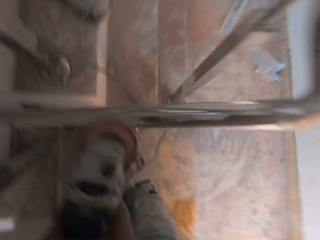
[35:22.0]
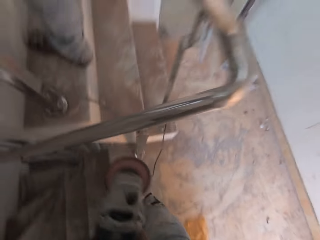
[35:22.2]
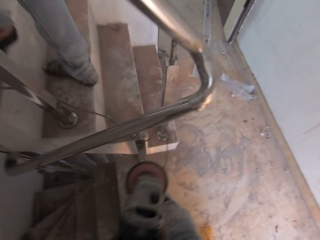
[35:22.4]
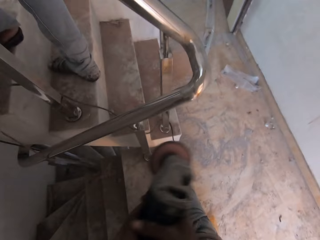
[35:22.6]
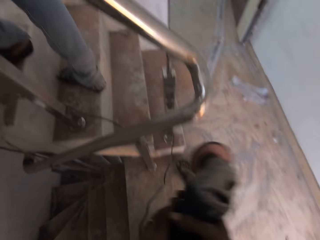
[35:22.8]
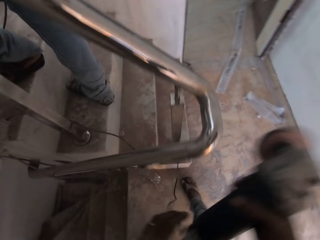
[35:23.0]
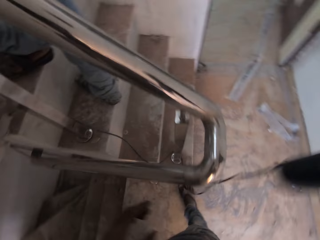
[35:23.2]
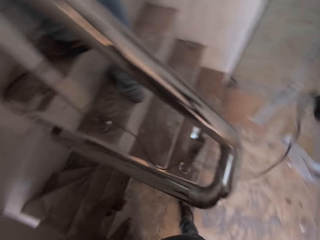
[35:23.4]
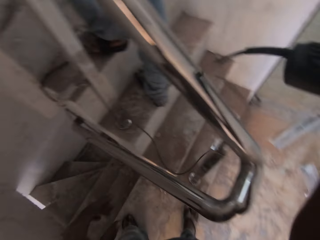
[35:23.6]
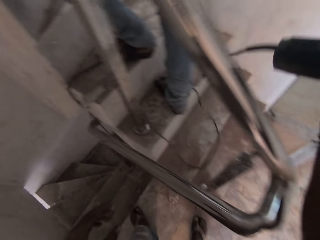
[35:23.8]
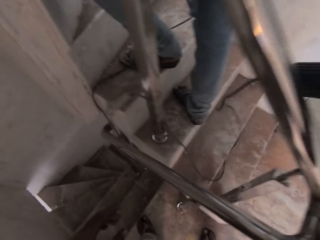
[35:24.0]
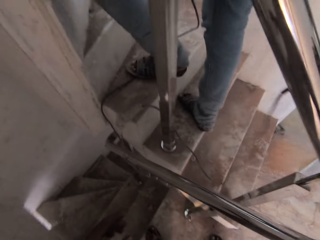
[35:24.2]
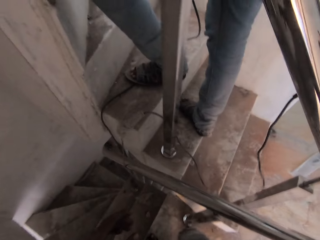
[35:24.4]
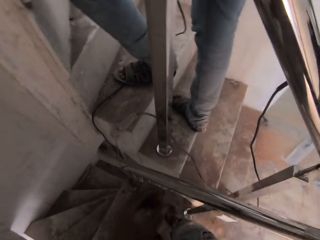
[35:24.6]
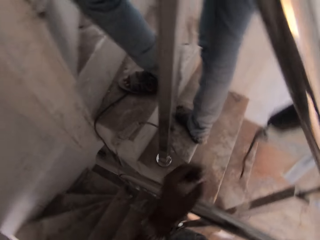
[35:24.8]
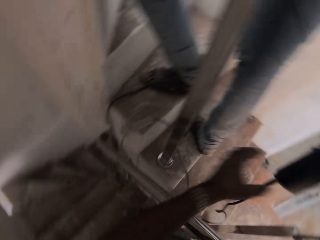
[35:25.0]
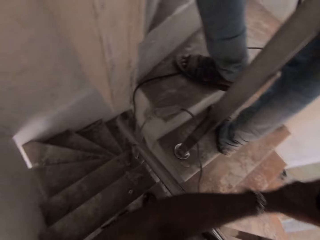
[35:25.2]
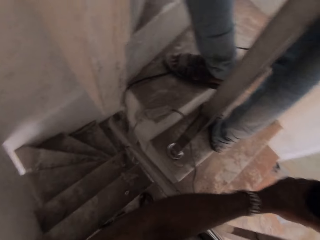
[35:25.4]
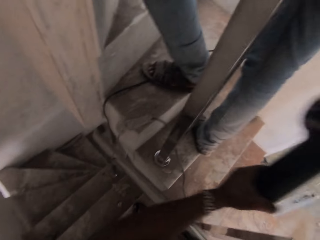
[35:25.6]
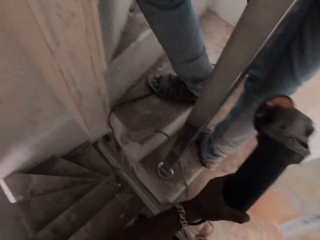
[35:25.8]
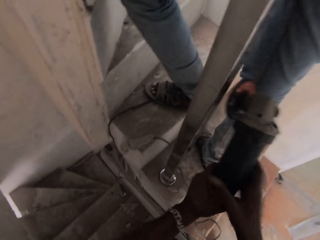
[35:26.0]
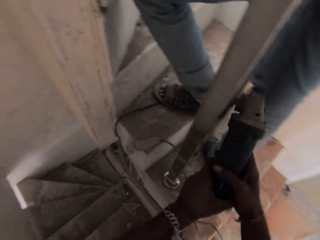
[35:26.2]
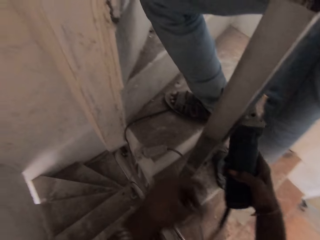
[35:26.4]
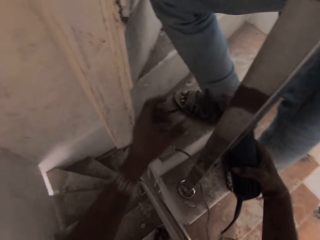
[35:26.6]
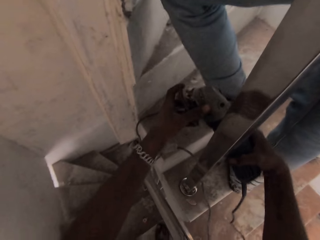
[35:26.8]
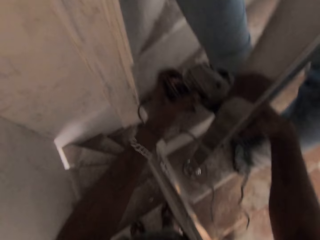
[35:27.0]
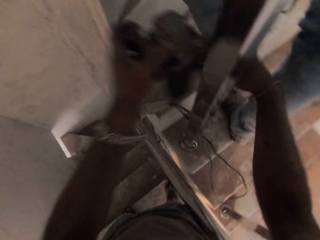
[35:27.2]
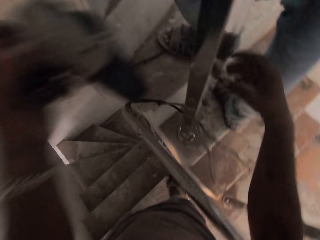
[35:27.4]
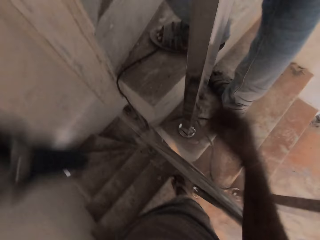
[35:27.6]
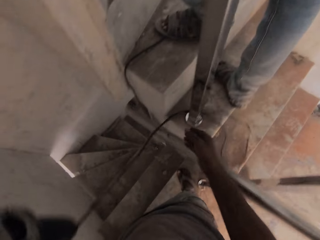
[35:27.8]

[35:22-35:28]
The camera wearer pulls the grinder off the metal rail. He lifts the grinder. He passes the angle grinder with his hands through the stair railing. He puts the grinder aside. A man stands on the stairs. The camera wearer picks up the grinder and holds the grinder with both hands. He pulls his hand off the grinder. He holds the grinder with both hands. He switches the grinder to the other hand.

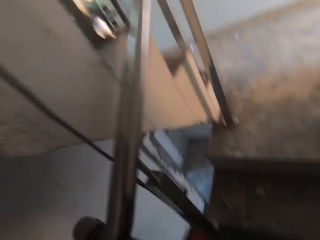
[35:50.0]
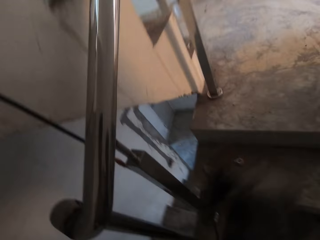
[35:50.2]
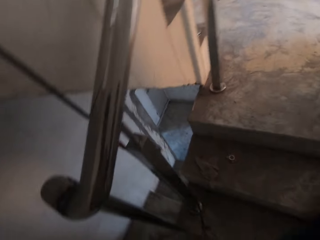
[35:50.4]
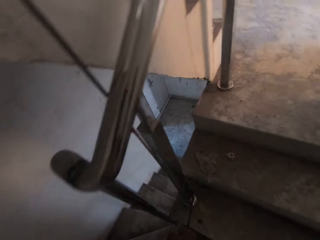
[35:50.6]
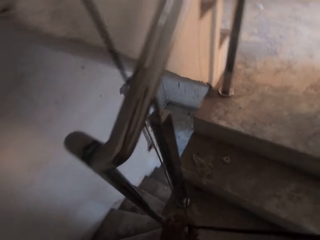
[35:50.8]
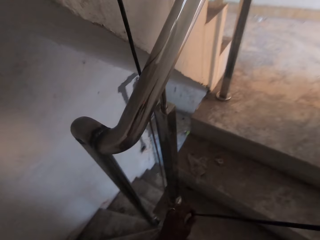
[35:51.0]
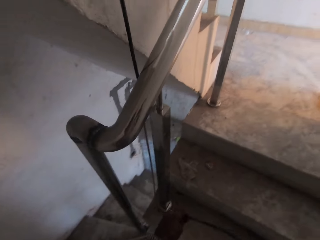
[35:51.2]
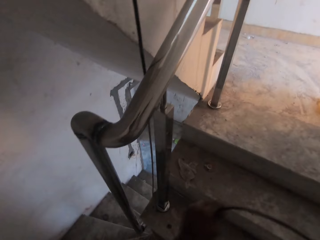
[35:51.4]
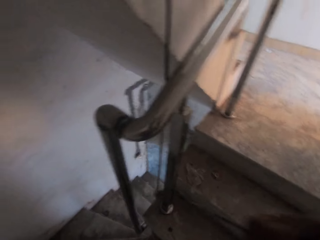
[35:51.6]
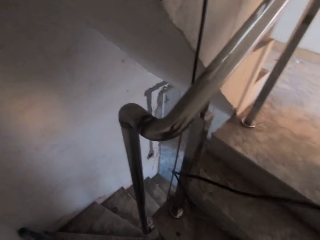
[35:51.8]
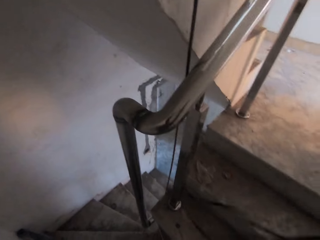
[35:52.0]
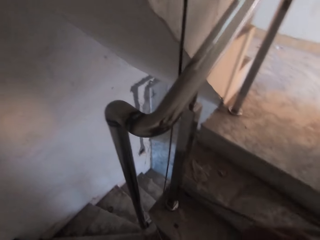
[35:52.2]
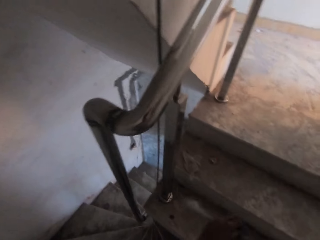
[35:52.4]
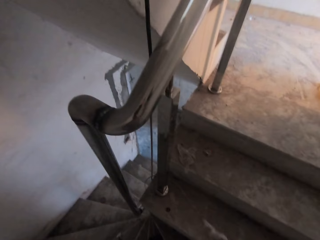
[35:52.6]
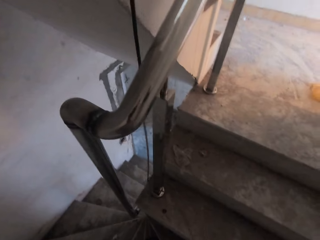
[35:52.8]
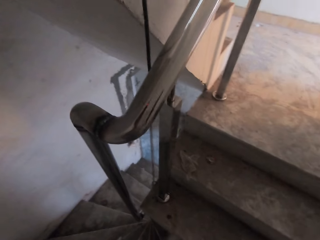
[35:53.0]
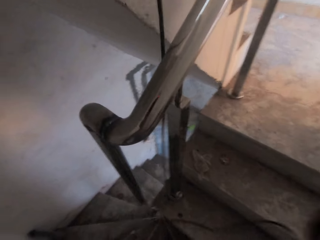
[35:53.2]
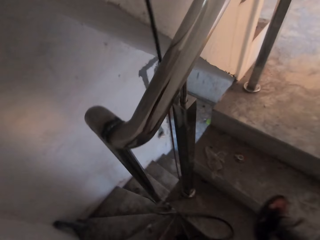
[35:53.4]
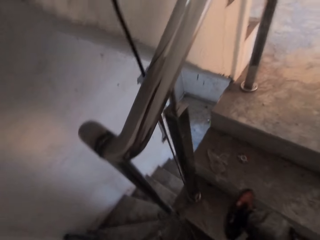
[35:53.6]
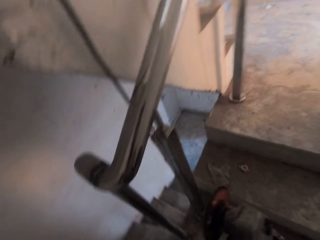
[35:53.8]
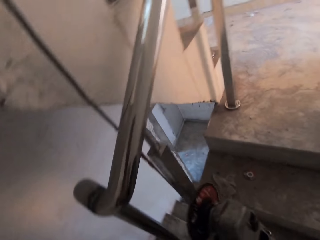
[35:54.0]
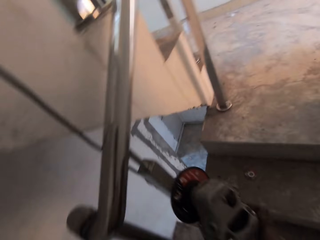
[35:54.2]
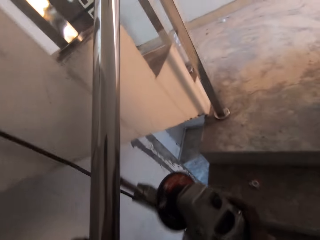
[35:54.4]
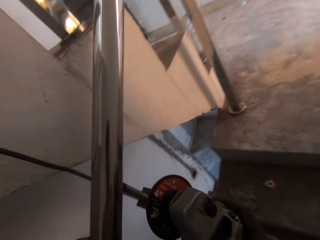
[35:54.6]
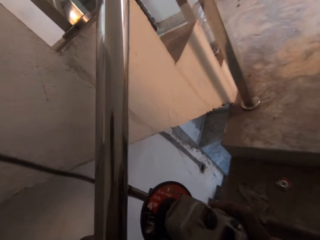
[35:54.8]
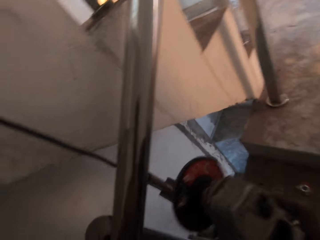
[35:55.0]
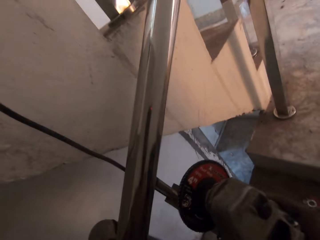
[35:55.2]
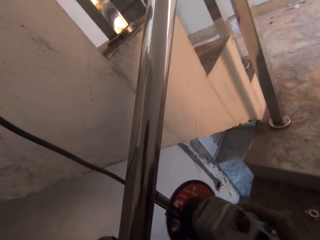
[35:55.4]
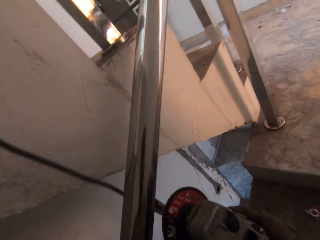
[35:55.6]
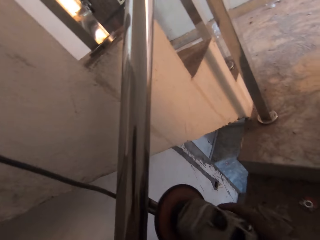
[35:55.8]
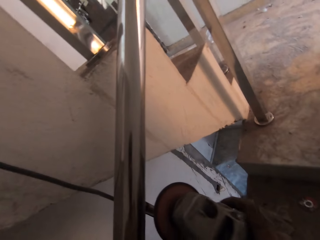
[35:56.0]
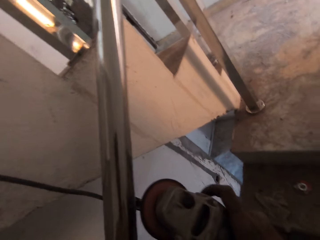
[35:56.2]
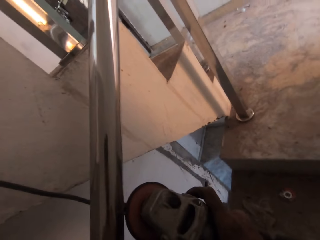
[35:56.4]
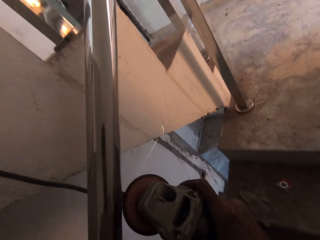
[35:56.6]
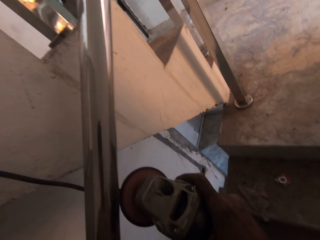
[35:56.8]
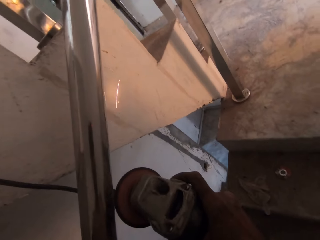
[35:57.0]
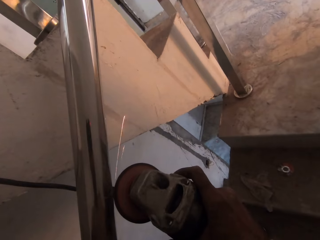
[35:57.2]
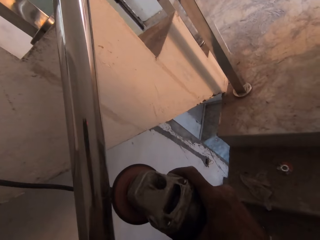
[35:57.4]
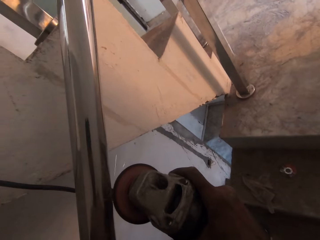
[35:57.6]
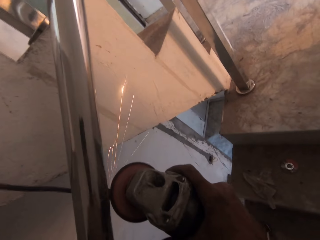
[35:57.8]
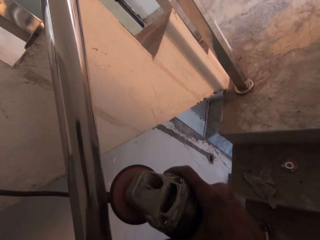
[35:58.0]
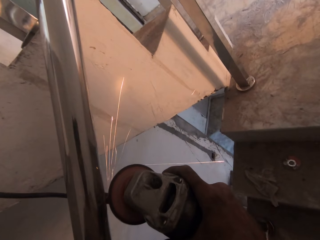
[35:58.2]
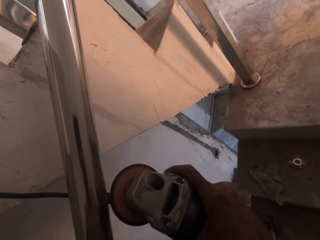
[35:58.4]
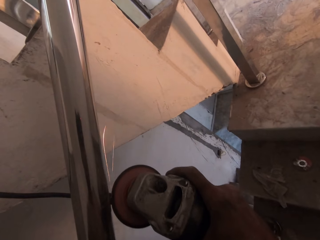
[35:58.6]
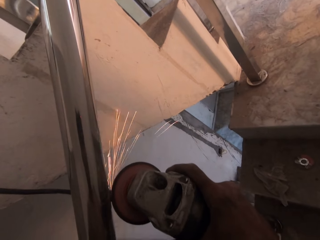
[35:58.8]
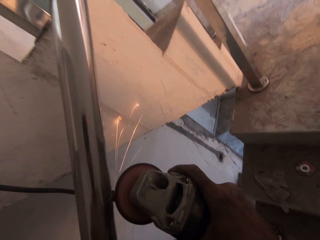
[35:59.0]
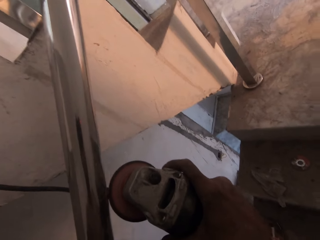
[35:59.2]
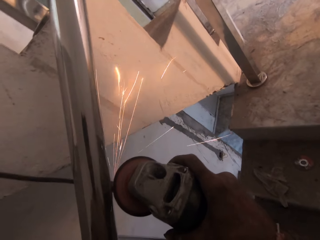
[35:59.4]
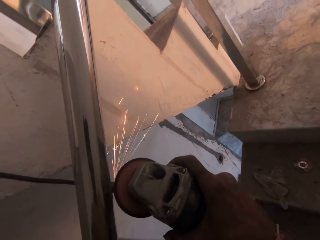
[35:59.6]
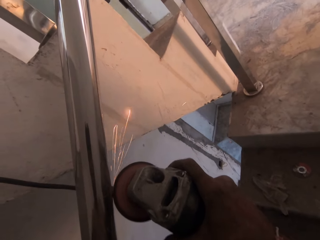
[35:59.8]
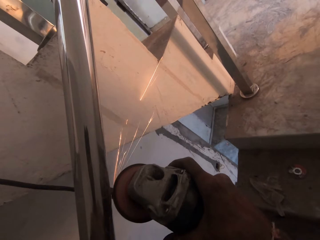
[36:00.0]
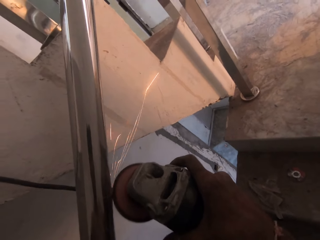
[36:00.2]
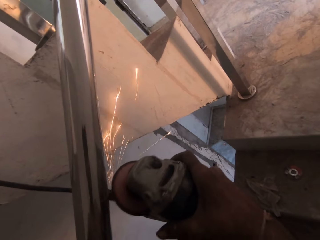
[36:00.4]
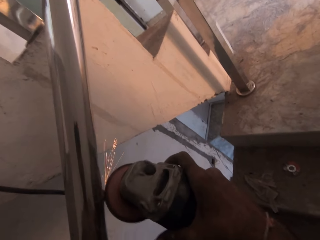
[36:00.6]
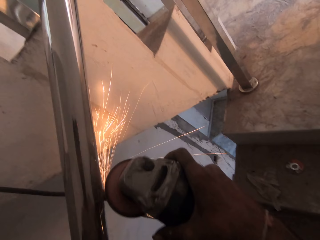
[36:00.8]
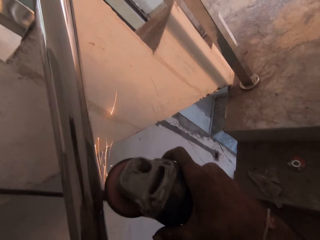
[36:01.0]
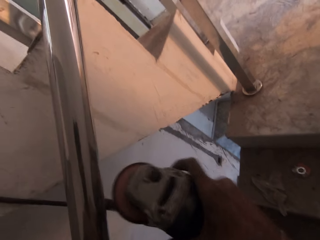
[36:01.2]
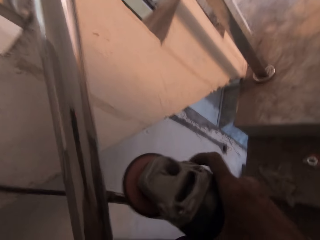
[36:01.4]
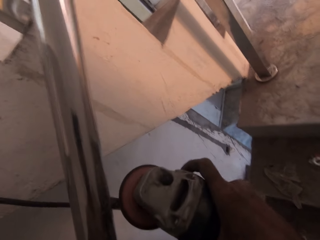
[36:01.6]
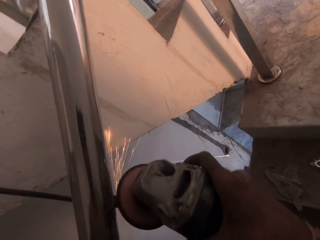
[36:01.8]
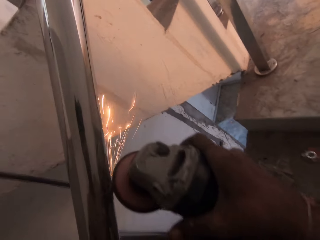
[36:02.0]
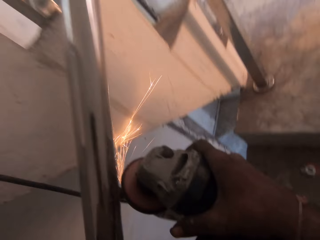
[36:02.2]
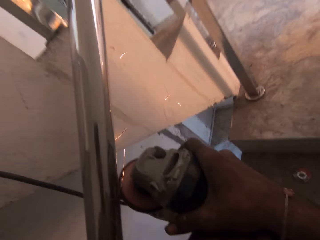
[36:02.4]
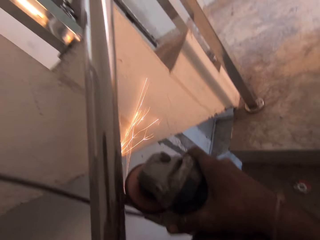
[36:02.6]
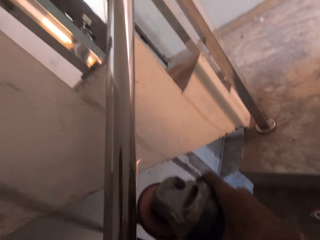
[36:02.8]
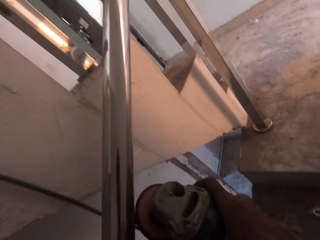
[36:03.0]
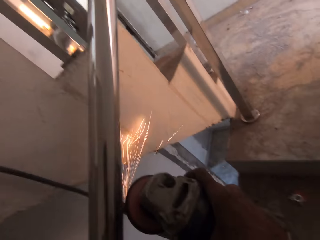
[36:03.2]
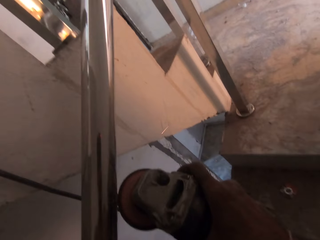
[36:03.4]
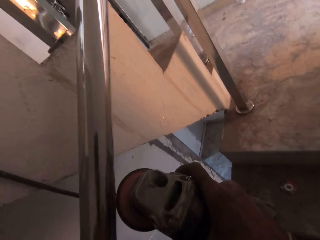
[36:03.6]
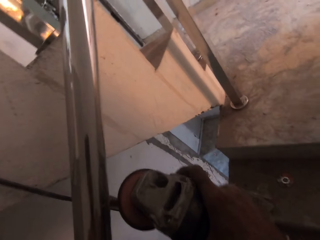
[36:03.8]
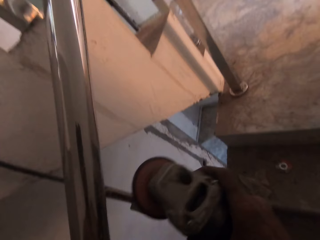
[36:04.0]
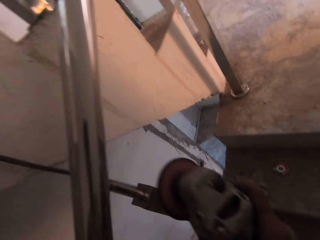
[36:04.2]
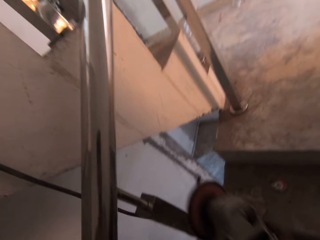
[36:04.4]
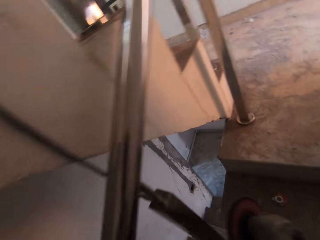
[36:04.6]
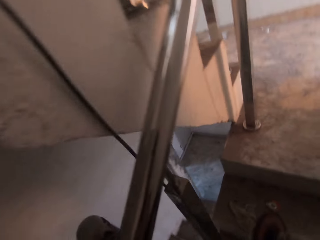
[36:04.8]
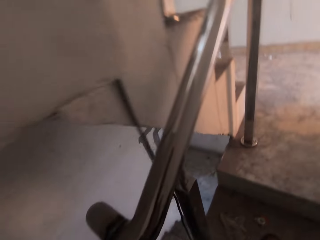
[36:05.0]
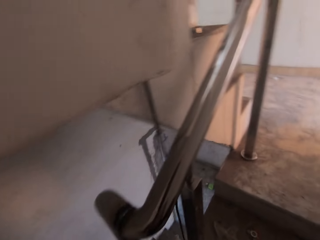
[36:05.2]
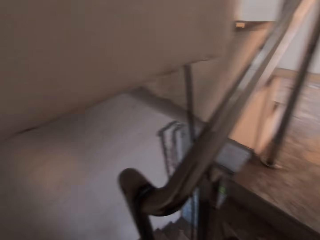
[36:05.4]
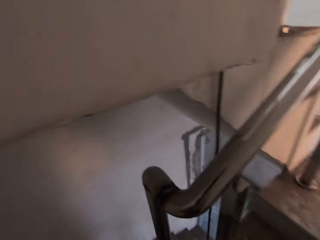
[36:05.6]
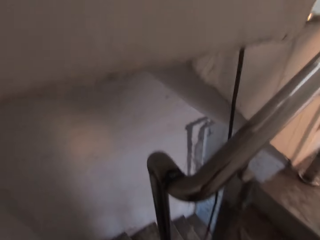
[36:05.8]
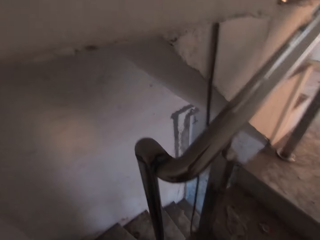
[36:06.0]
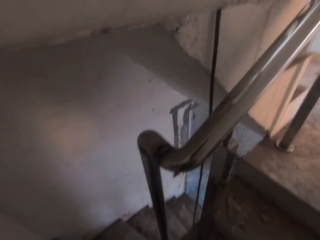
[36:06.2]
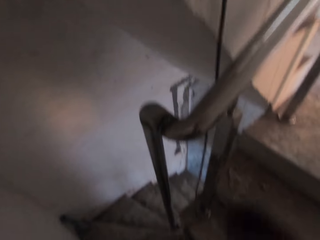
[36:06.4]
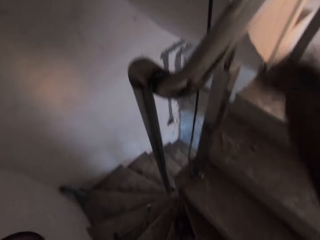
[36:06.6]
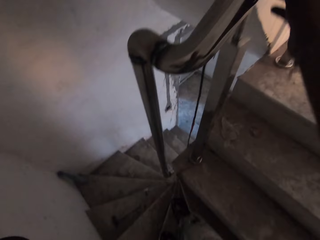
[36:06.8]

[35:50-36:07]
The camera wearer pulls the electrical cord. He smoothens the stair railing with the angle grinder in his hand. He pulls the grinder off the metal rail.
